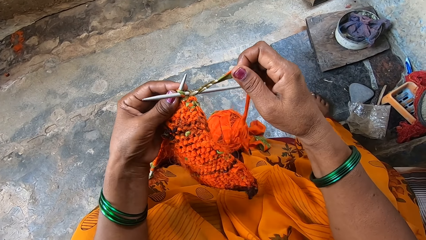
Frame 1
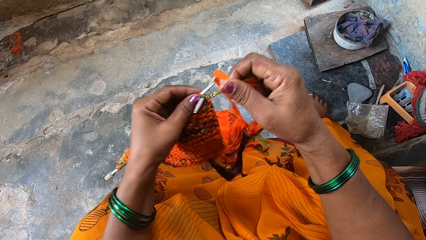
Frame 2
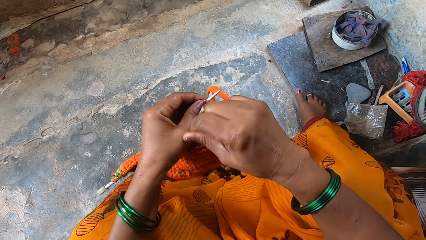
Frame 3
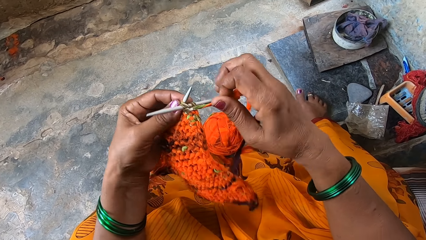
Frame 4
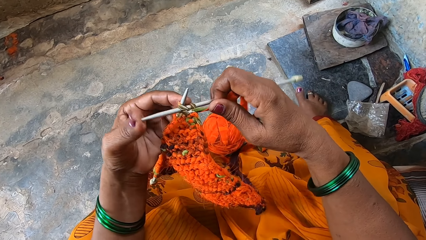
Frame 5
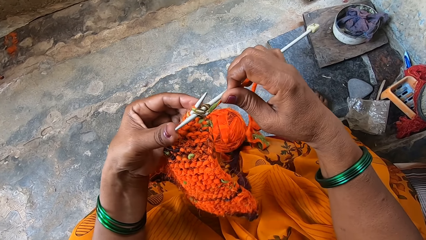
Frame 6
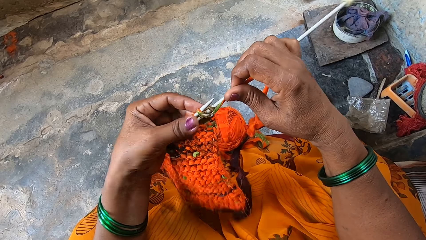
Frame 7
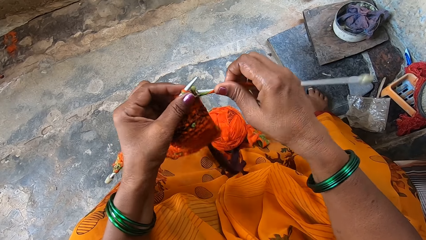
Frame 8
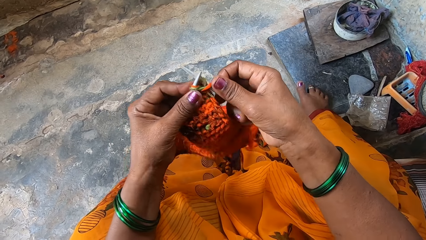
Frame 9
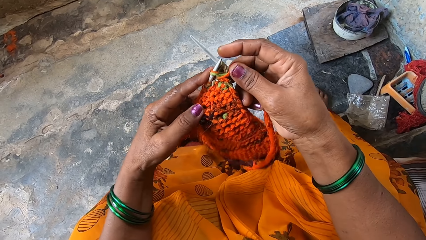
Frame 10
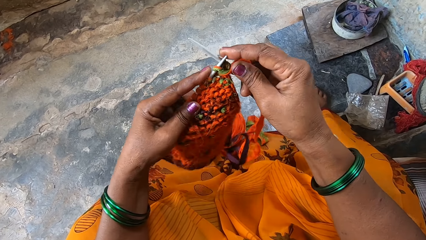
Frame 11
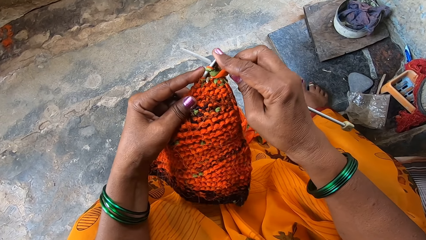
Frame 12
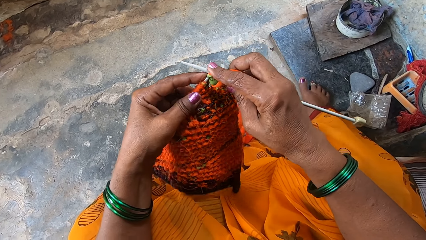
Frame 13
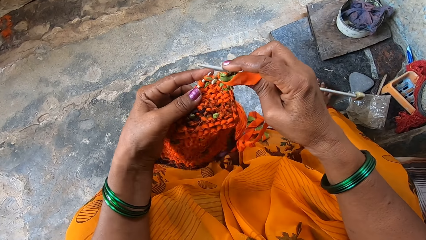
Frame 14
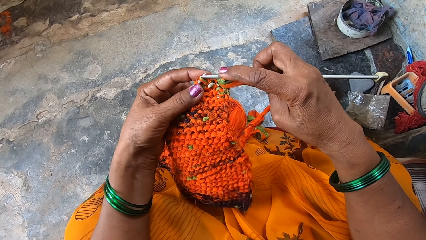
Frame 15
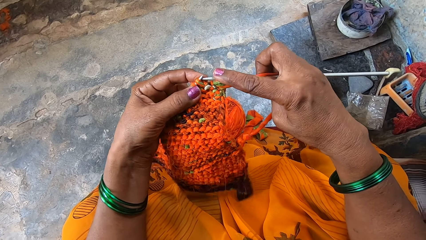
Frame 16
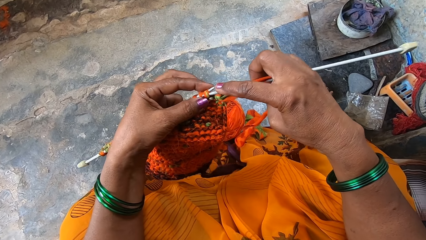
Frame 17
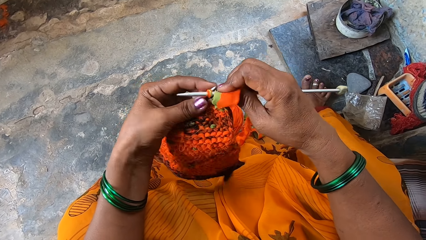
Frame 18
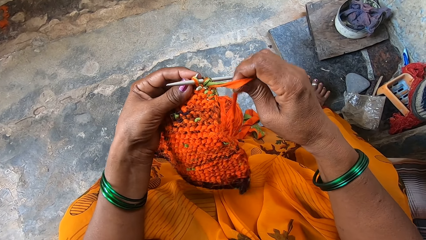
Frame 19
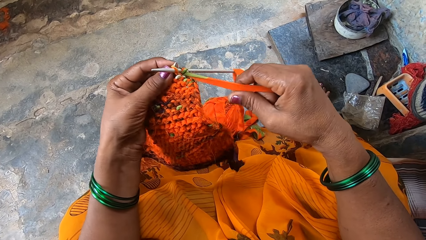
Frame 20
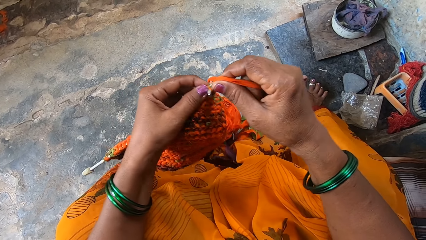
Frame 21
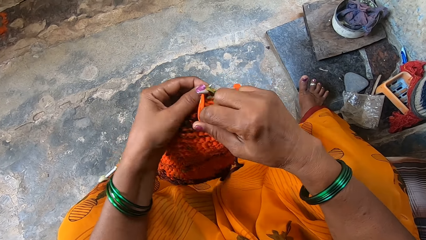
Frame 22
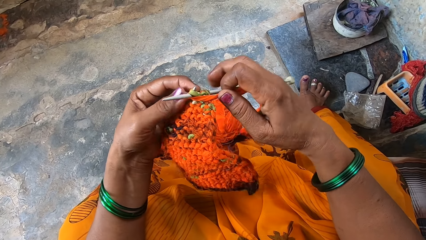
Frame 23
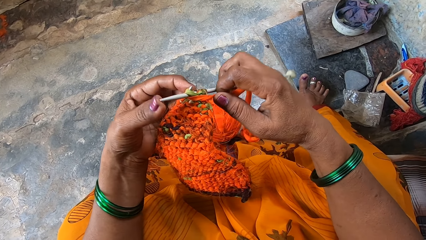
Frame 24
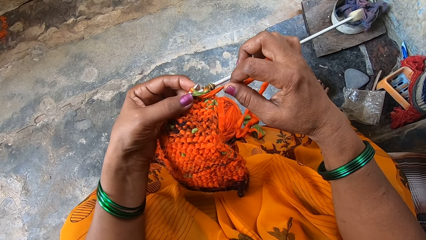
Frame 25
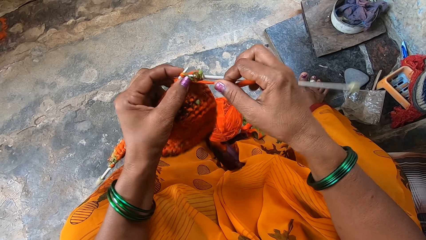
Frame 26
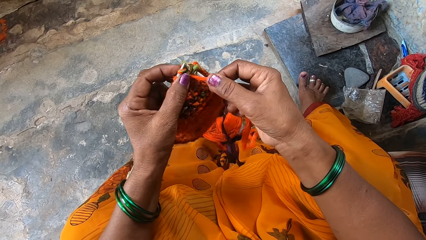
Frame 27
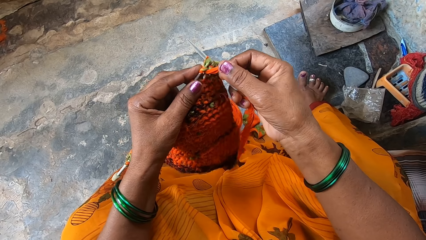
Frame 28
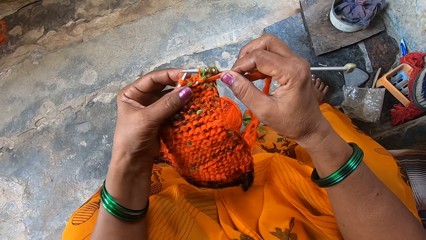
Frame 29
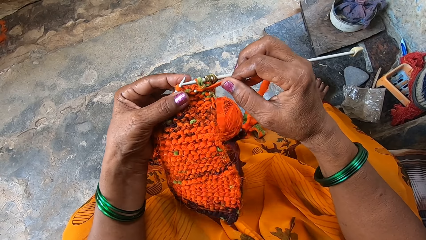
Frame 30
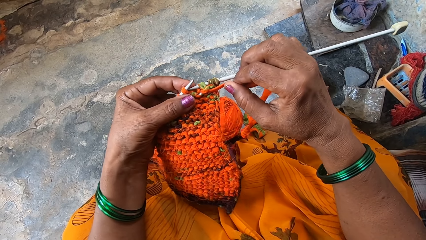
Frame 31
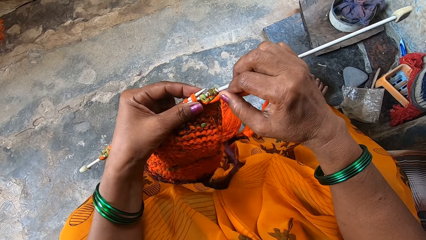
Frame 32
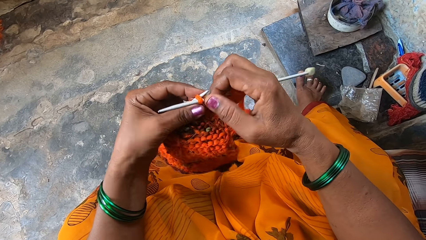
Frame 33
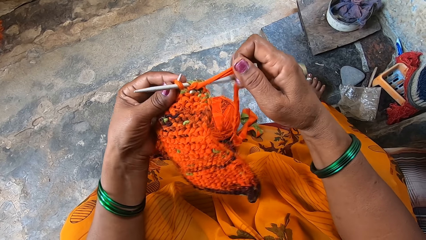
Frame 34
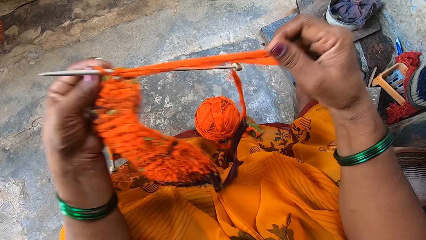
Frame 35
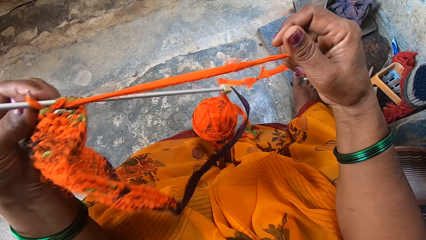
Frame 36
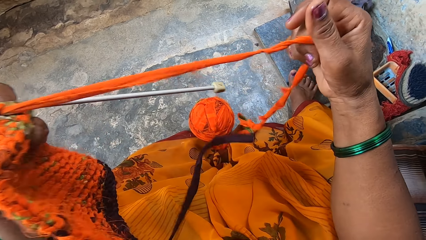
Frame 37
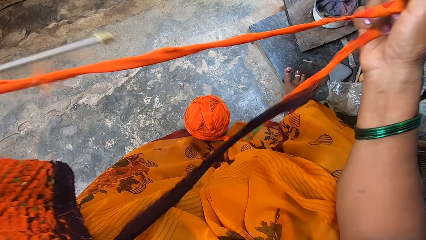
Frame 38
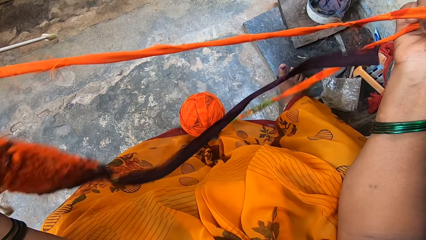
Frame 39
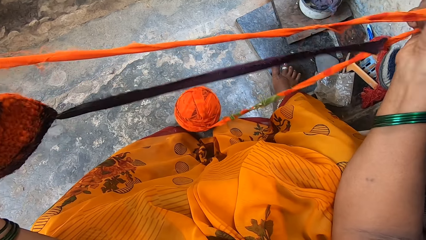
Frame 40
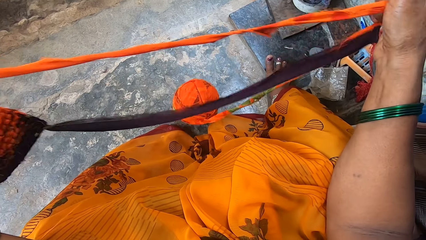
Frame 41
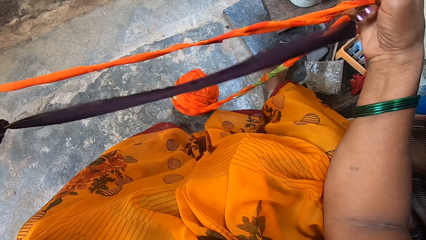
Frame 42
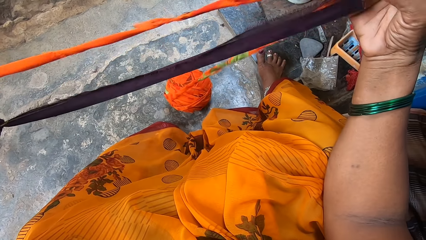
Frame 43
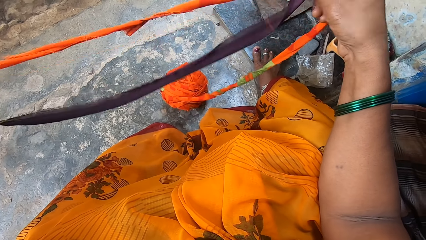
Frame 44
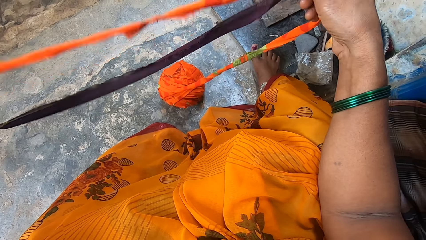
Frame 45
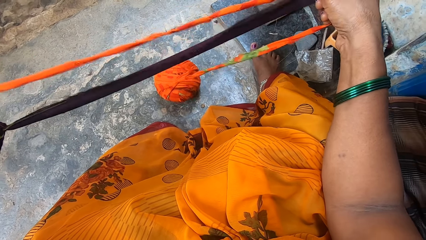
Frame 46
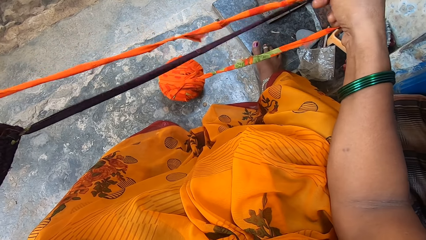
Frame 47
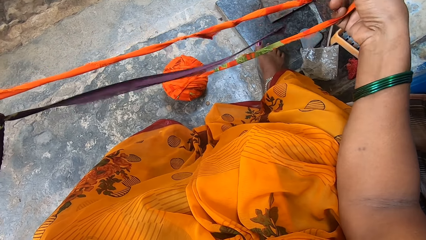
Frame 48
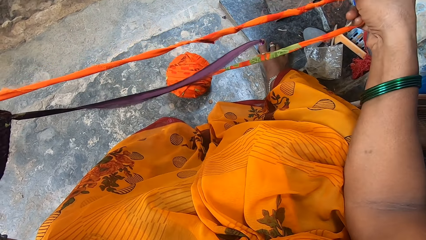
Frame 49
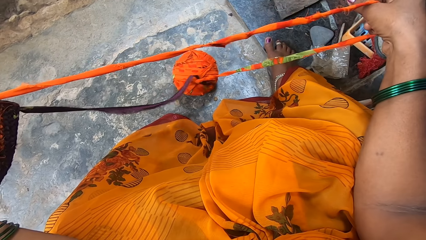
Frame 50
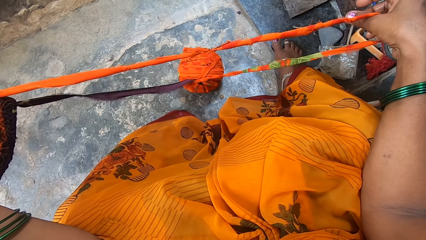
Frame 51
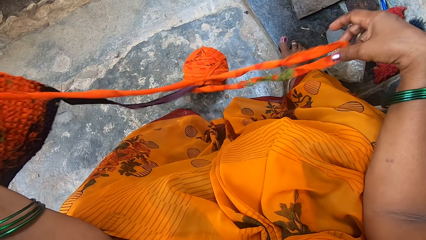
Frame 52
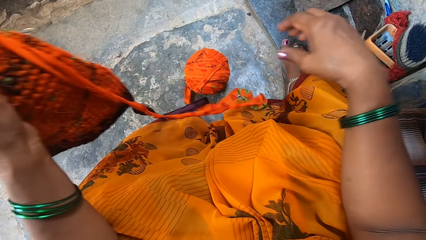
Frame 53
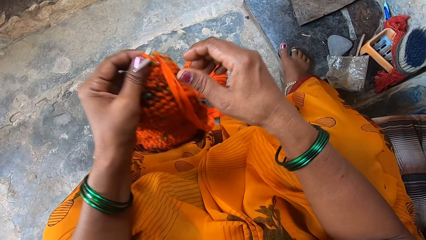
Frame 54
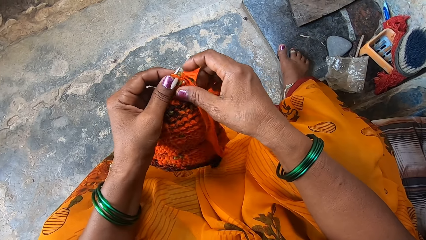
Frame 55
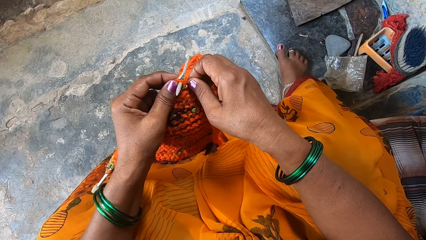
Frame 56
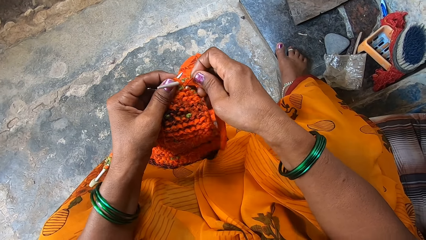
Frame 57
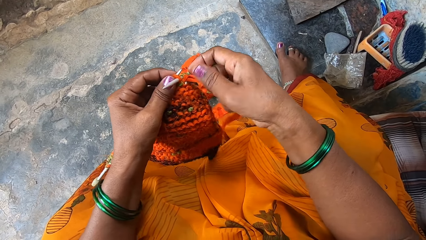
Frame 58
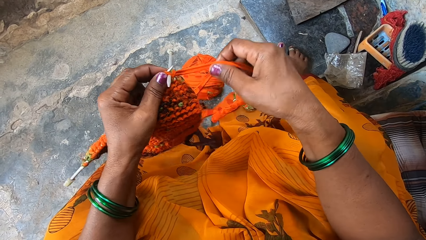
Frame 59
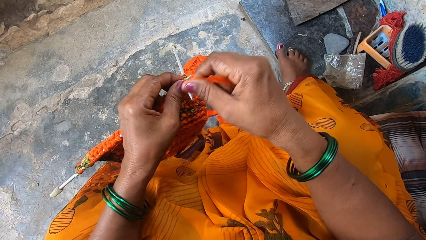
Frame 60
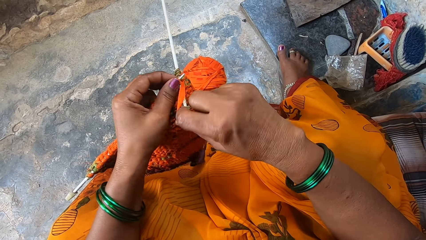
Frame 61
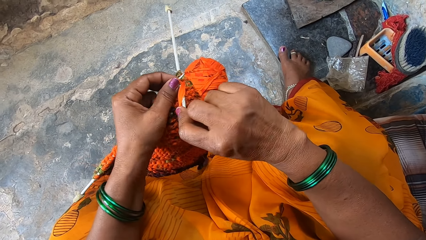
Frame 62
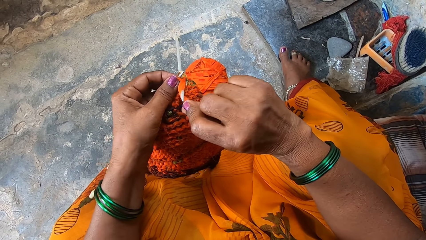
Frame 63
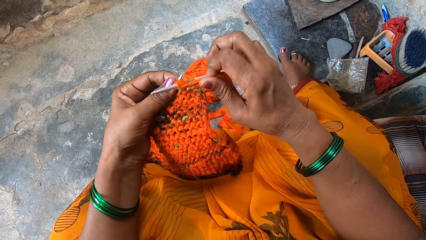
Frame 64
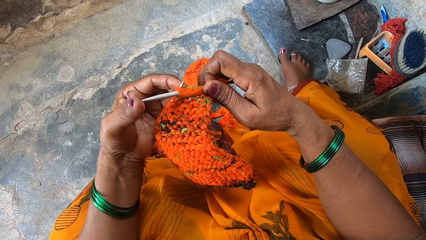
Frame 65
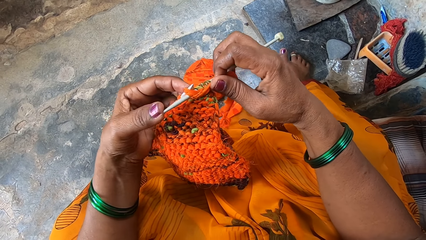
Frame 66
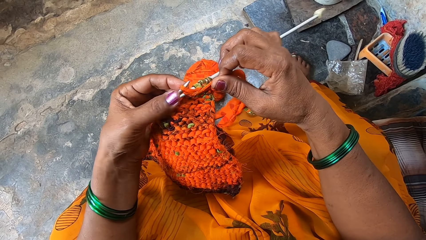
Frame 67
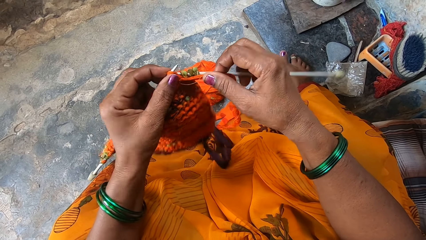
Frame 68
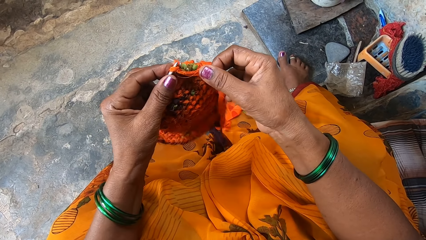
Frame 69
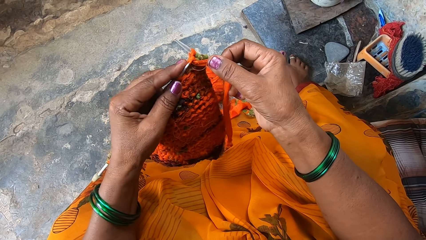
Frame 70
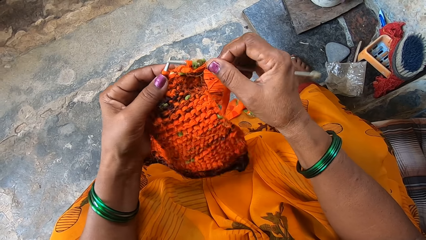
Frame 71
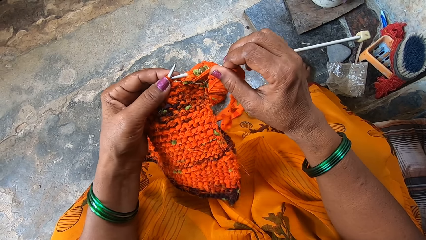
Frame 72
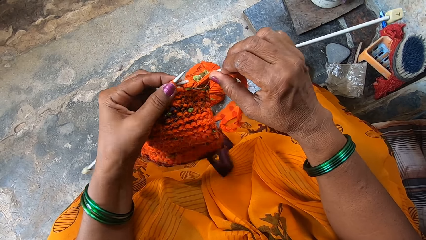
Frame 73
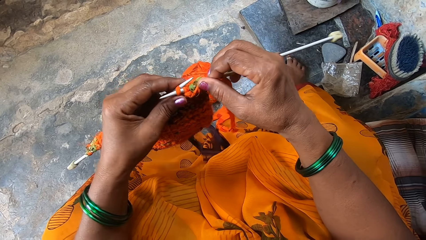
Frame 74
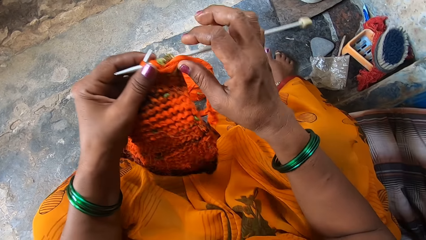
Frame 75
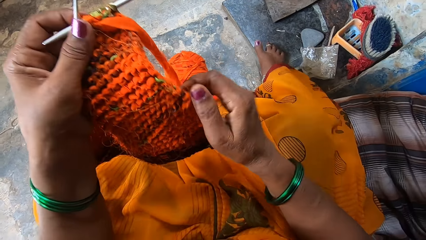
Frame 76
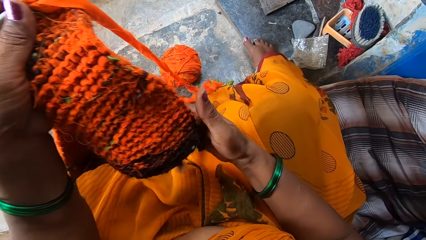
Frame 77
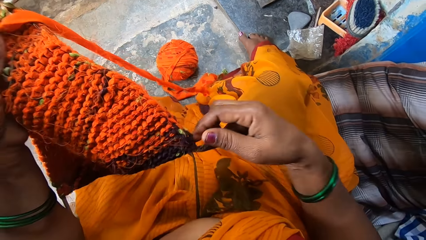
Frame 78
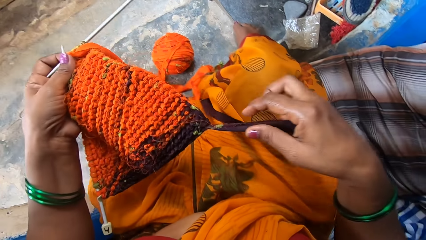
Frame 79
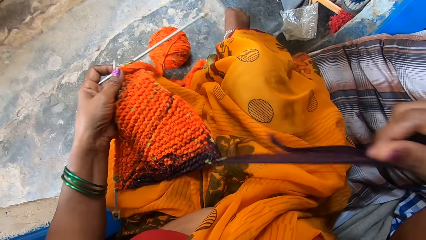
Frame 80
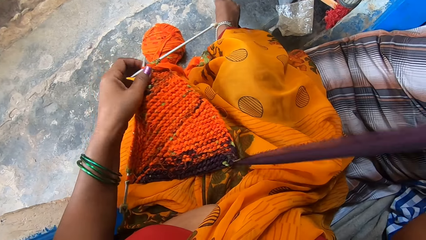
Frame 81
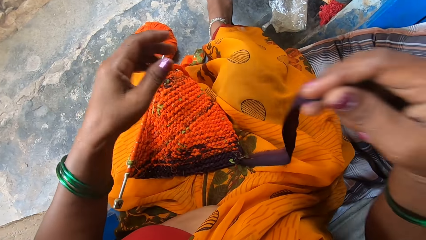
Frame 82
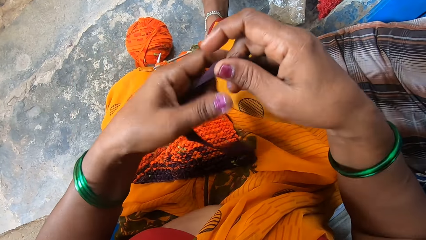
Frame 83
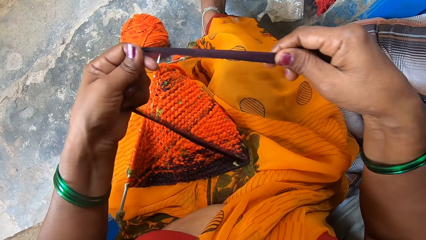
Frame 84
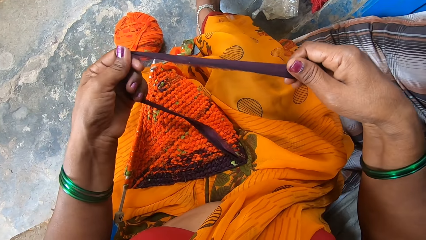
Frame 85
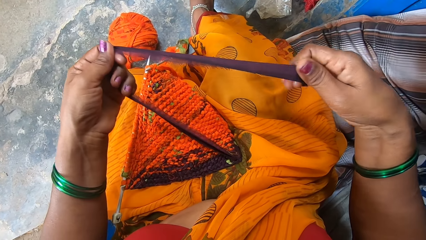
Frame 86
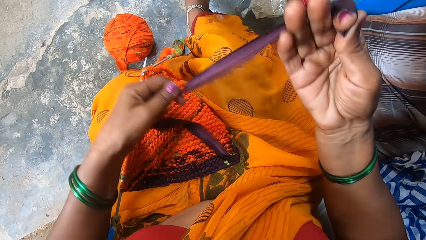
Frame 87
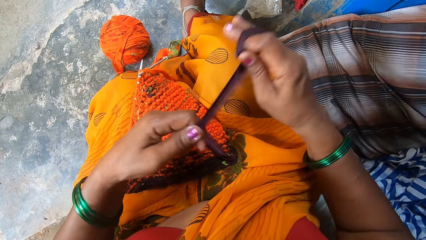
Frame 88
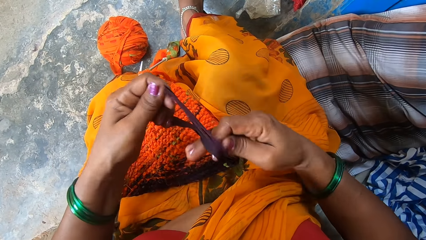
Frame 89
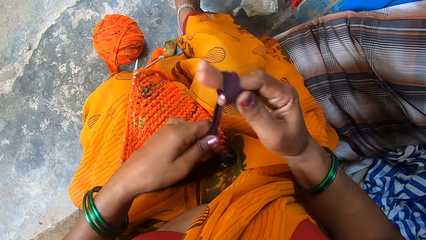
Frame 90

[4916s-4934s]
The camera wearer pulls the yarn. She knits a garment using two needles. She puts the garment on her lap. She ties the fabric at one end. She pulls the yarn.
